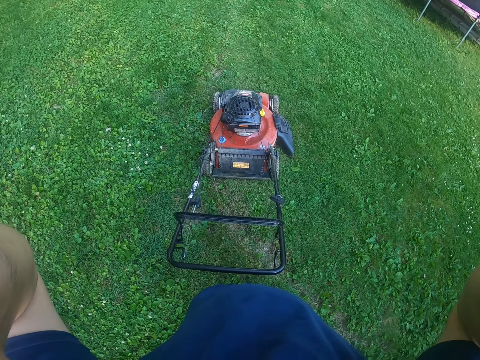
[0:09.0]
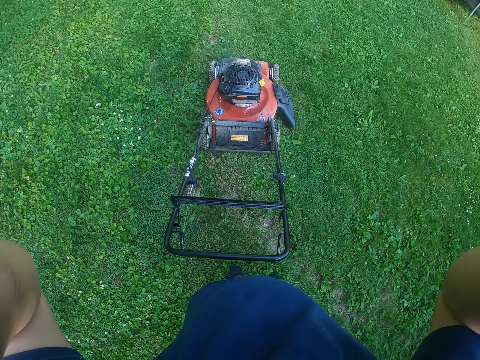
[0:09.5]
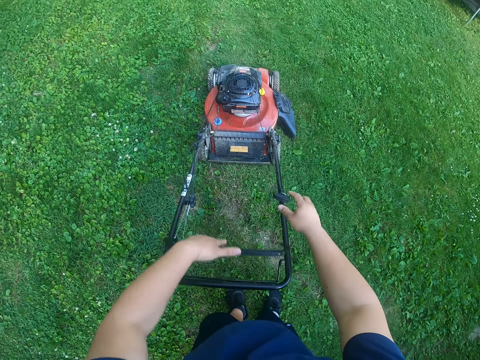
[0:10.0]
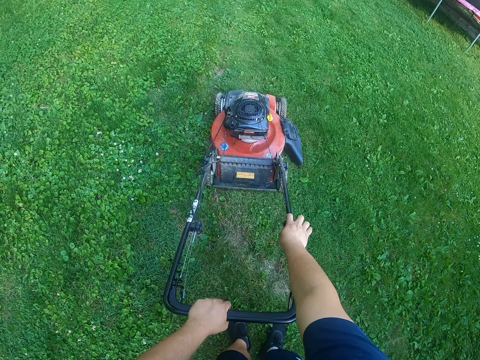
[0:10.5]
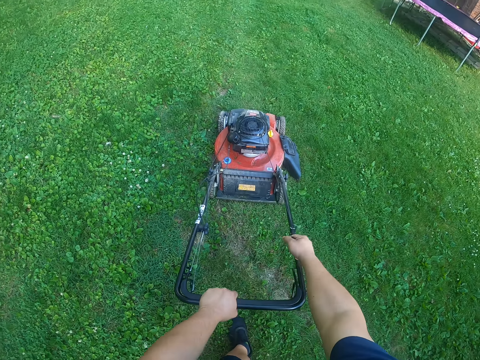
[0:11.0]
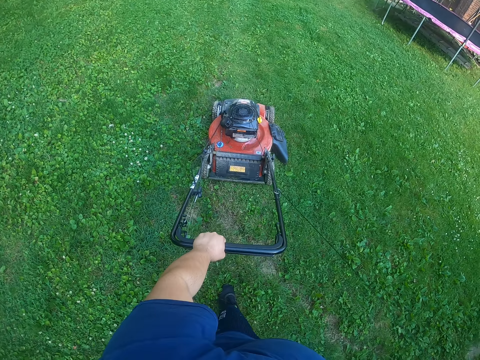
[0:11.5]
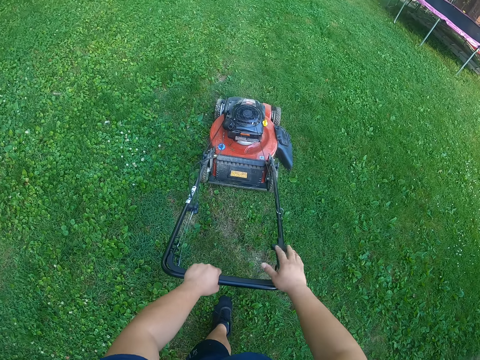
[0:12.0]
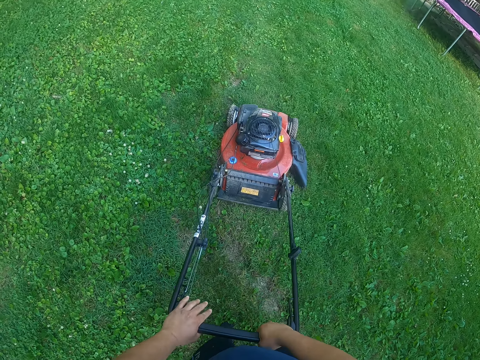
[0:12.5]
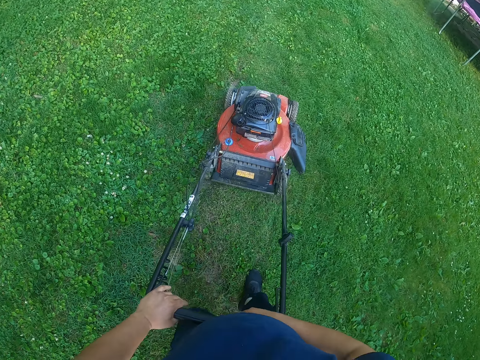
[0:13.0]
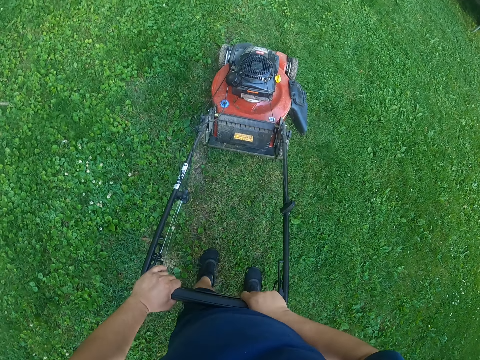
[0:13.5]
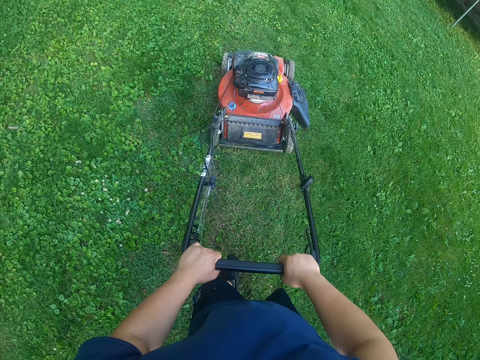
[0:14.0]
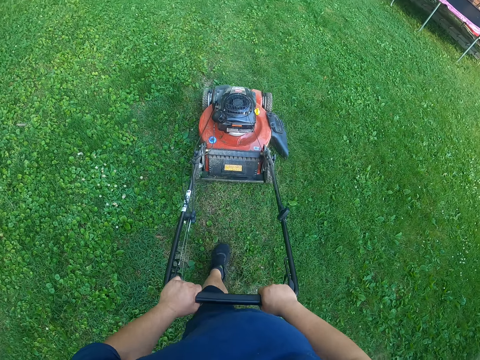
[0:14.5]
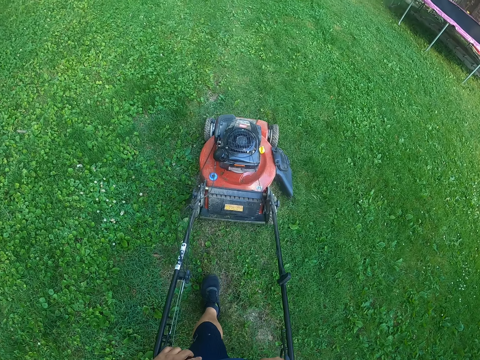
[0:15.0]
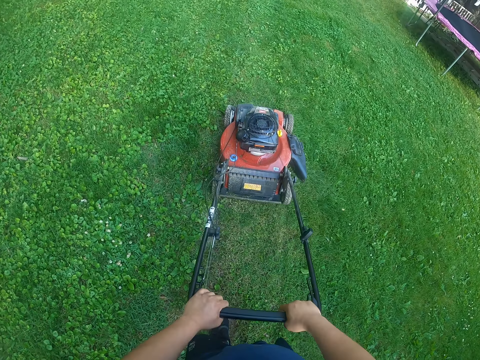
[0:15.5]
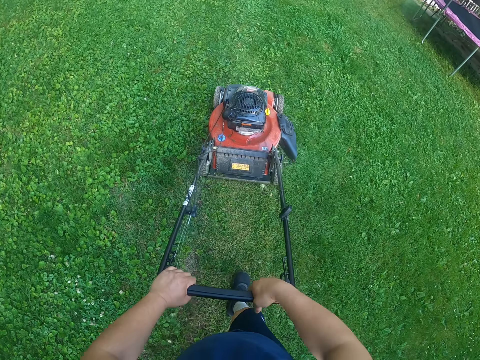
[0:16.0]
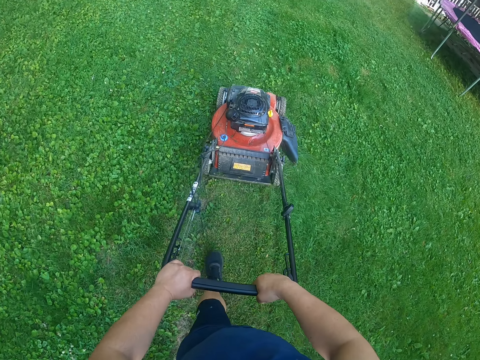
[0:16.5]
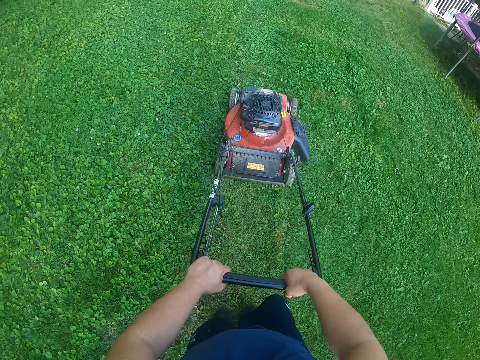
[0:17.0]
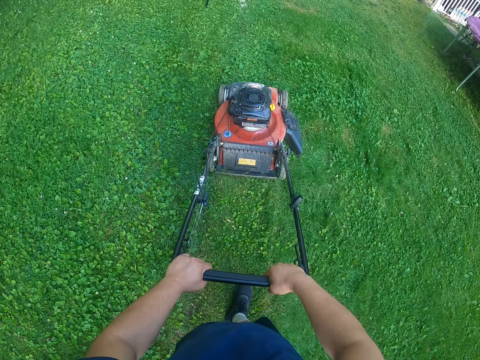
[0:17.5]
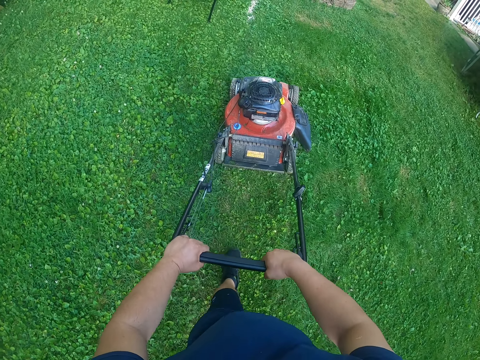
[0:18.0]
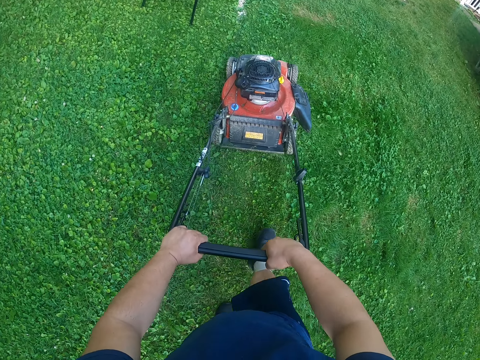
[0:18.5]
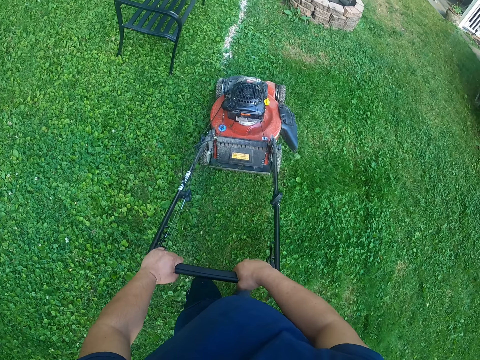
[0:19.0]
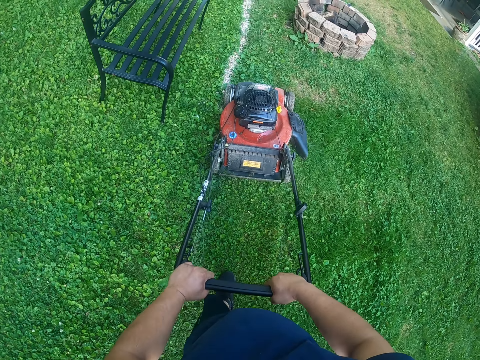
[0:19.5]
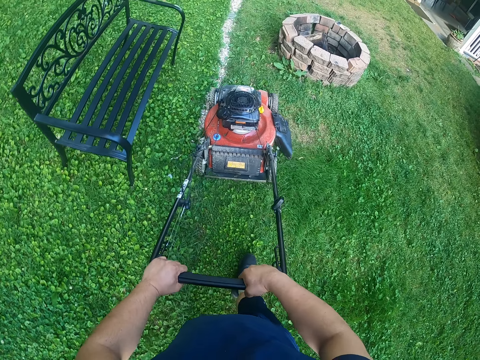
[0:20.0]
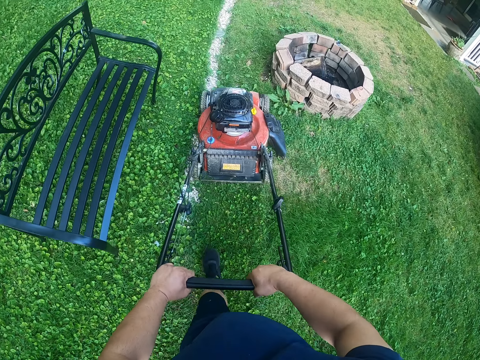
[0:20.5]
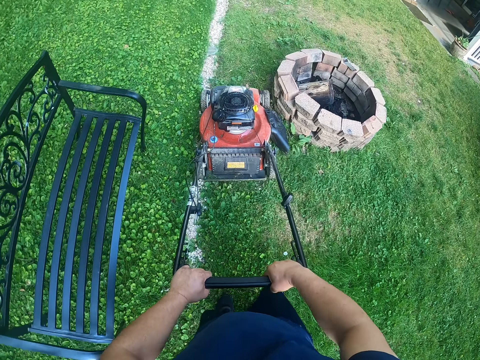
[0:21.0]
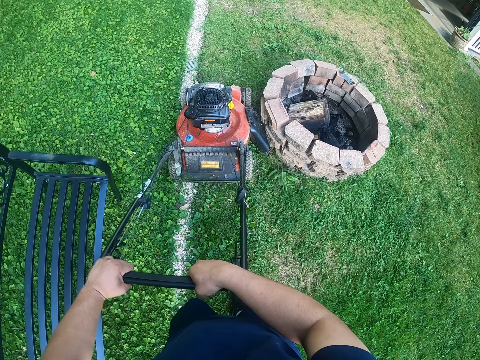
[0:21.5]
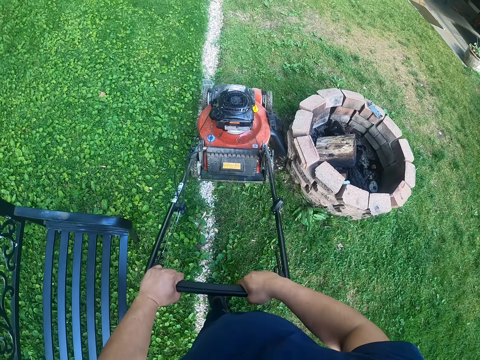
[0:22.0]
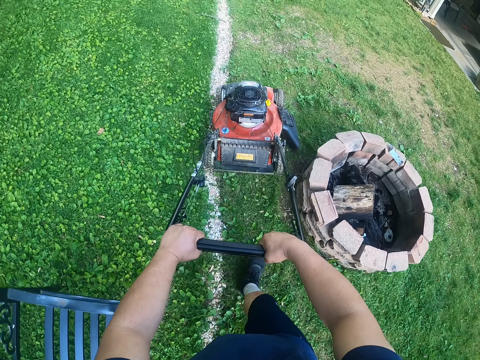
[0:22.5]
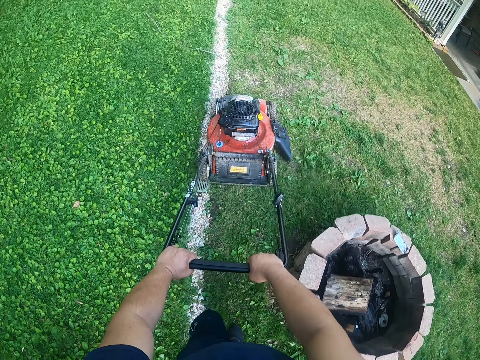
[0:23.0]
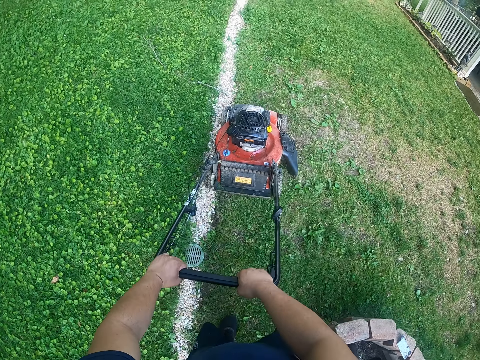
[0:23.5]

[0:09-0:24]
The camera wearer holds a lawn mower handle with his left hand. He starts the lawn mower with his right hand. He mows the grass with the lawn mower. He pulls the cable to ignite the lawn mower engine.

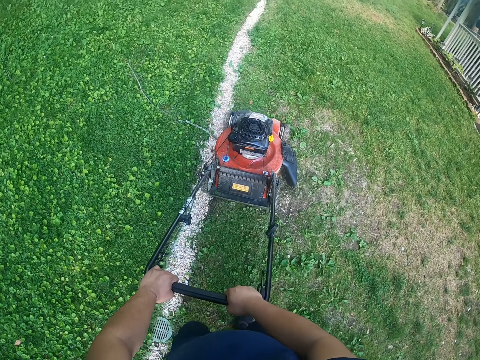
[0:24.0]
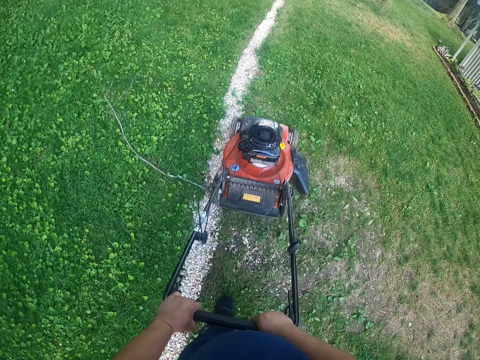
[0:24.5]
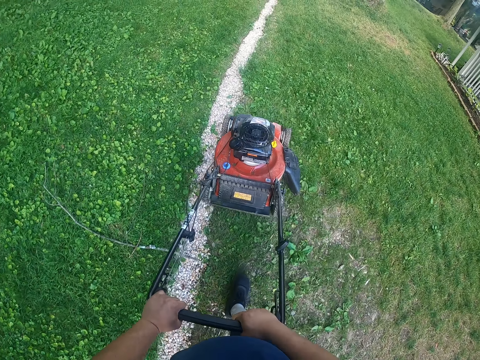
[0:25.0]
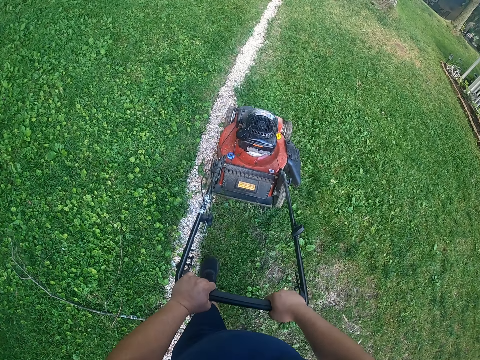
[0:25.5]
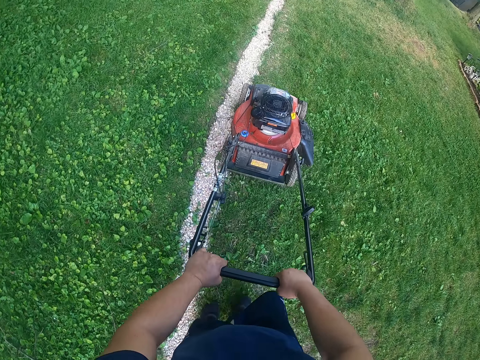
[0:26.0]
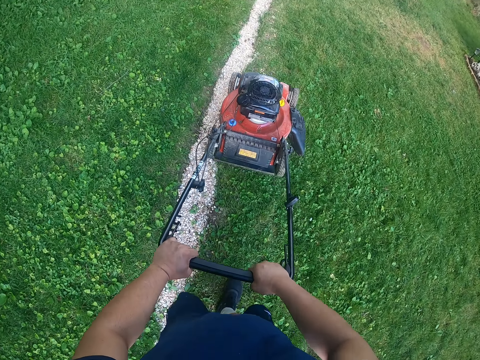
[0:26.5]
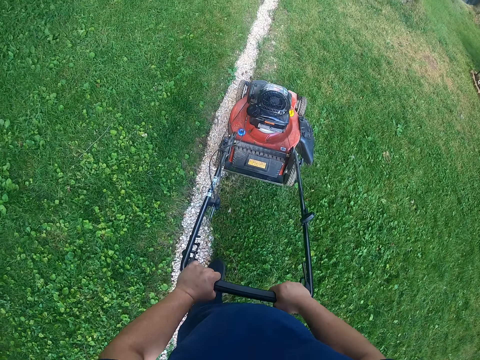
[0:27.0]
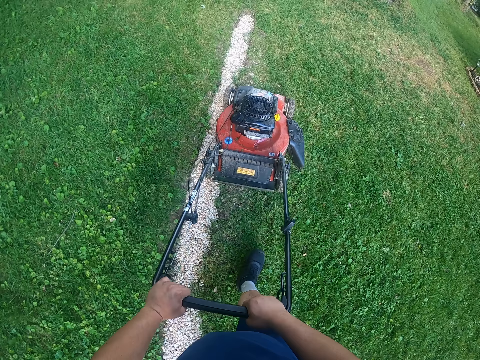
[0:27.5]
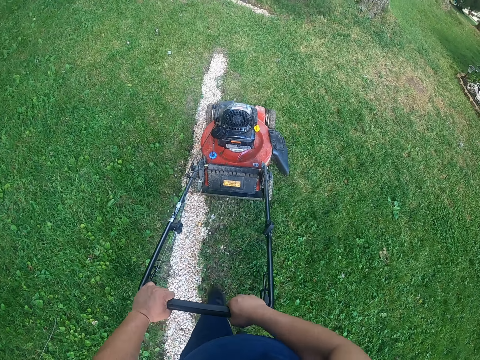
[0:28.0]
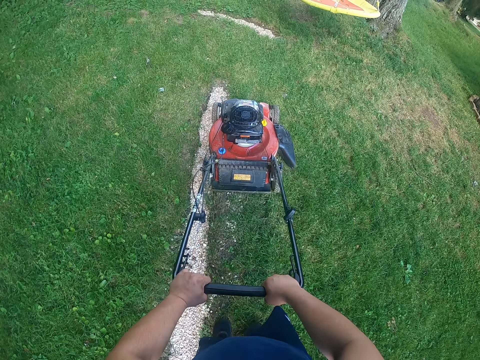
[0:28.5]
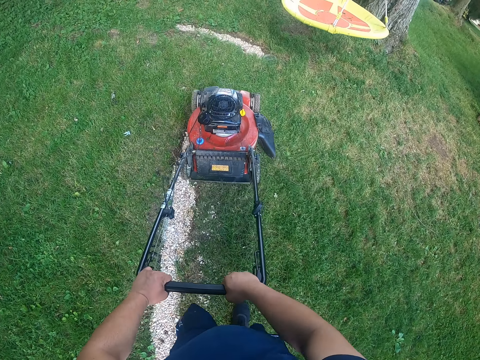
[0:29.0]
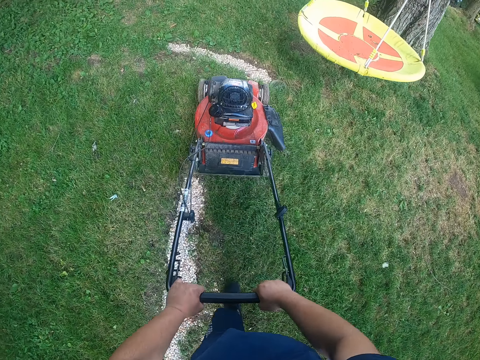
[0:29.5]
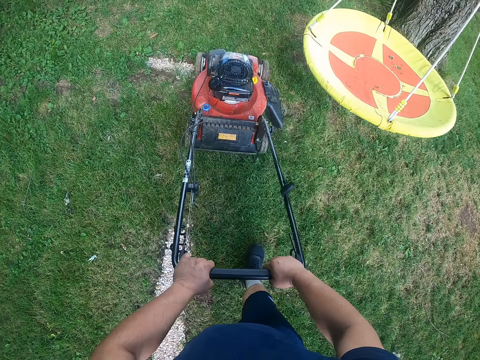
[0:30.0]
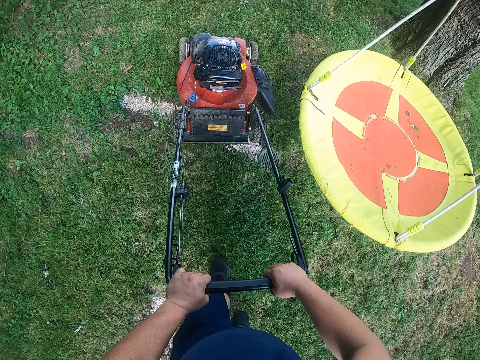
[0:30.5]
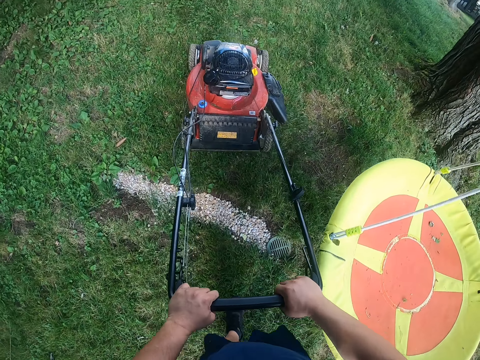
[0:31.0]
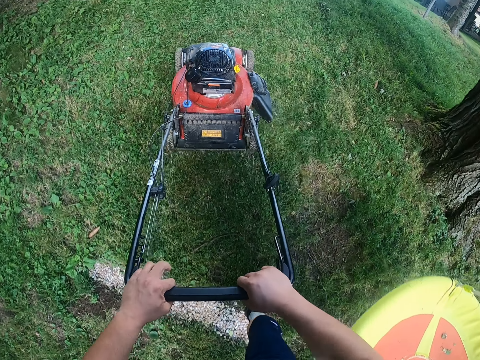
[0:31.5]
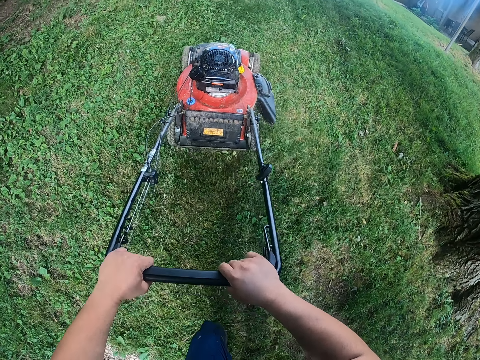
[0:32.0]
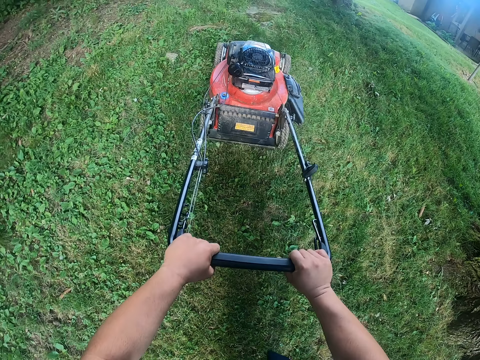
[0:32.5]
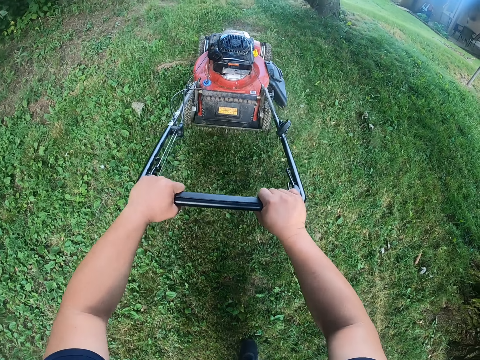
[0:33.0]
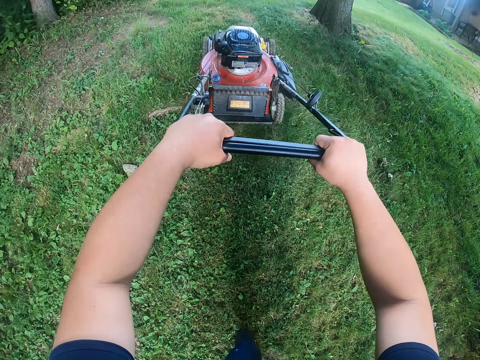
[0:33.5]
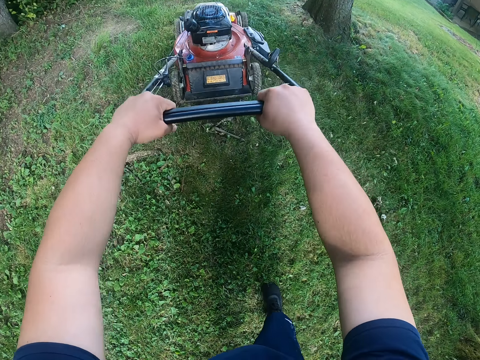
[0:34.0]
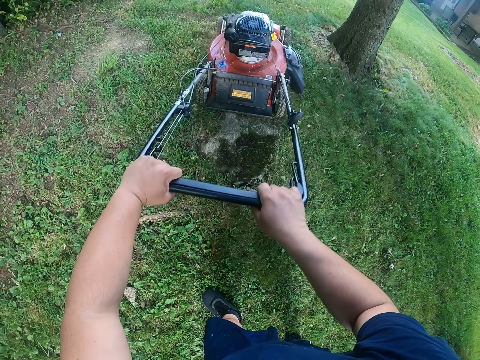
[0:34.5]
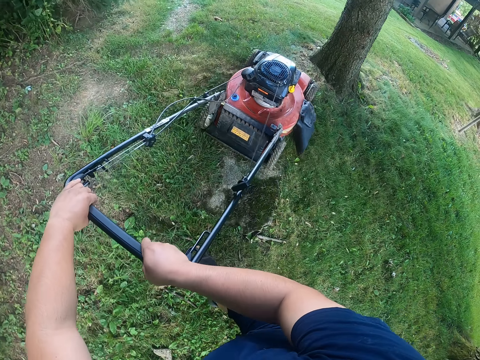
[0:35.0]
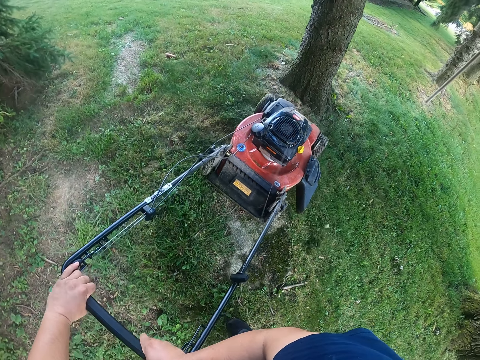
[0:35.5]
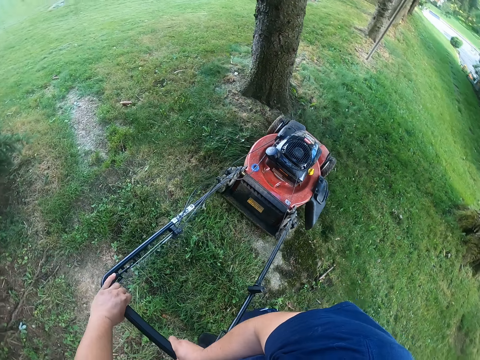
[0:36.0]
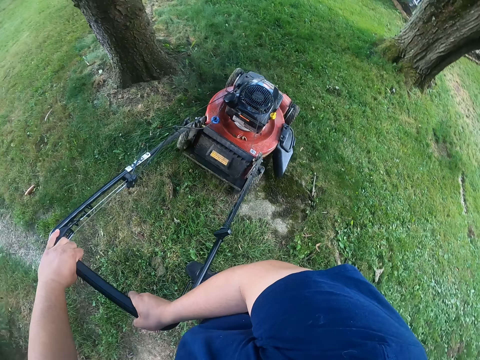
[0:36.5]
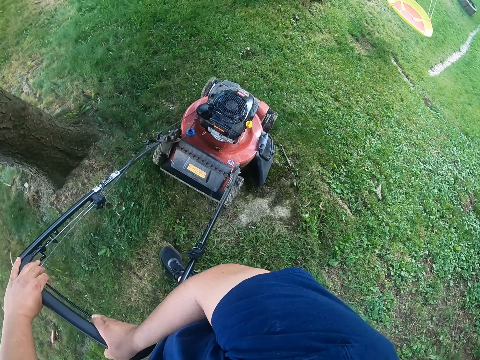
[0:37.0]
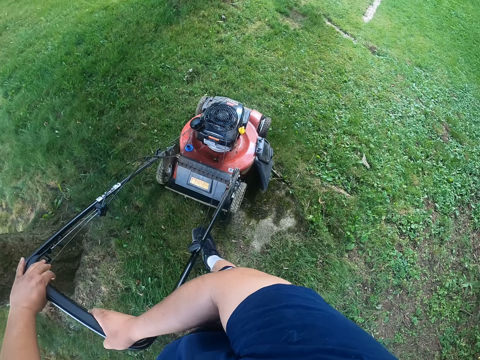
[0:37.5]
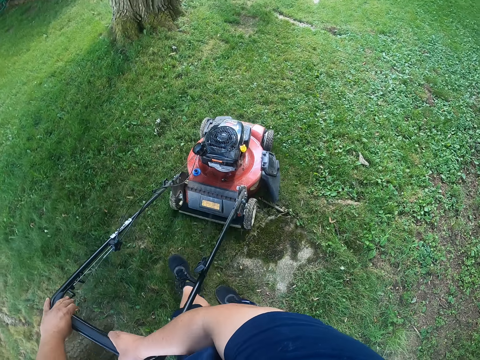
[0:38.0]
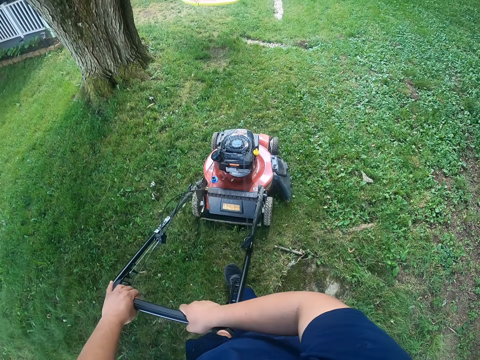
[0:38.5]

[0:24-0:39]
The camera wearer turns the lawn mower with the lawn mower handle in both hands. They mow the grass with the lawn mower.
